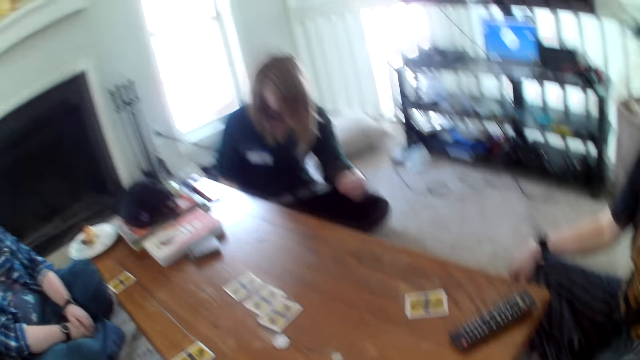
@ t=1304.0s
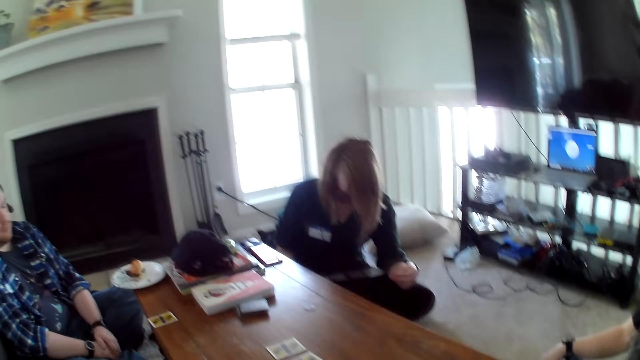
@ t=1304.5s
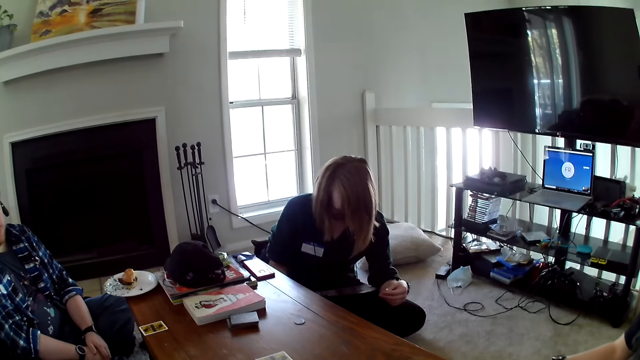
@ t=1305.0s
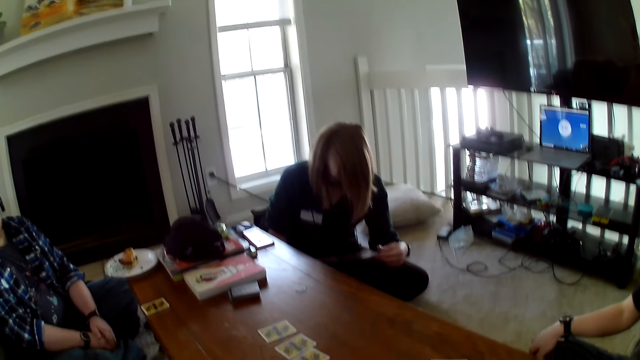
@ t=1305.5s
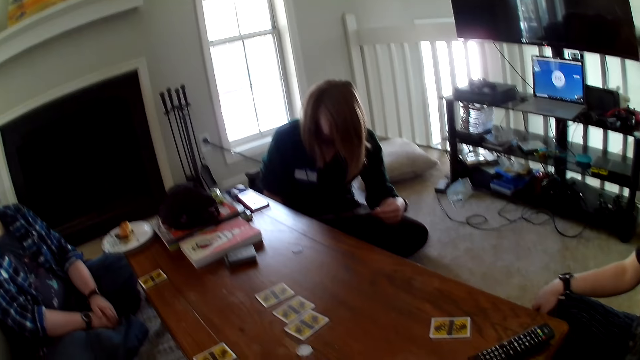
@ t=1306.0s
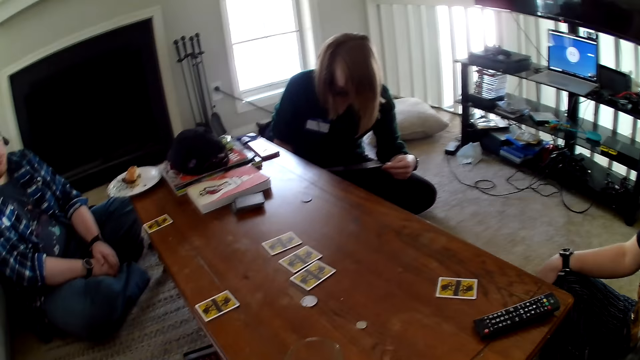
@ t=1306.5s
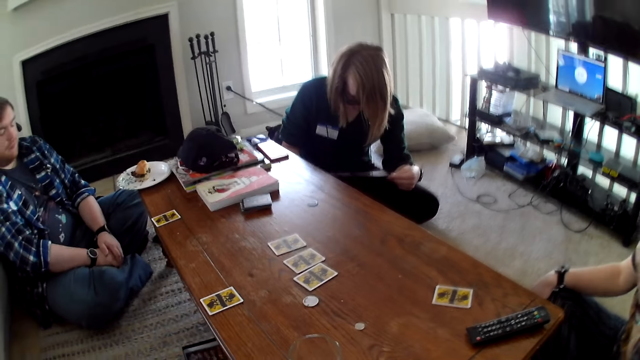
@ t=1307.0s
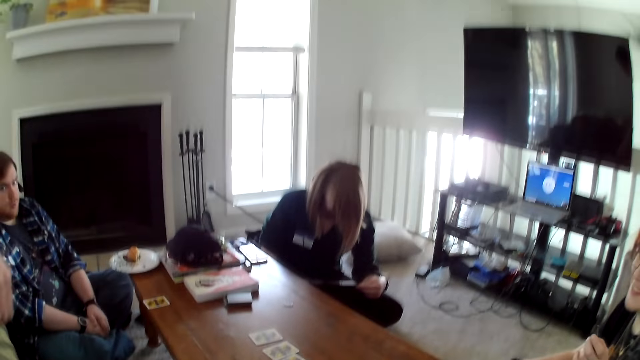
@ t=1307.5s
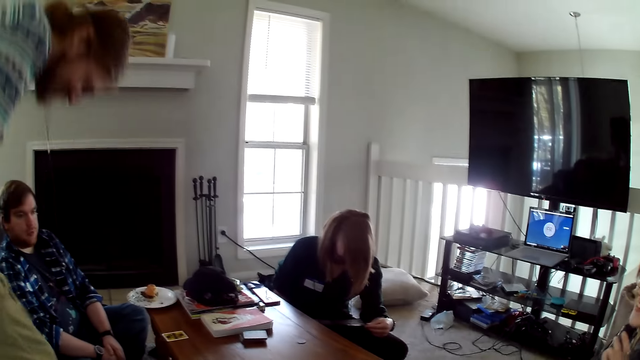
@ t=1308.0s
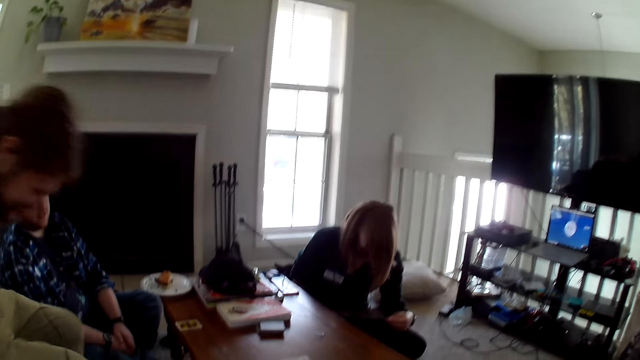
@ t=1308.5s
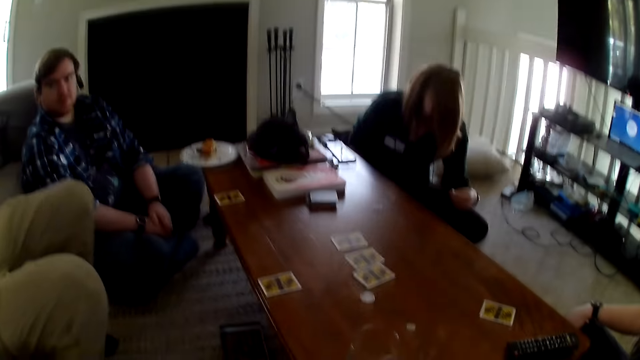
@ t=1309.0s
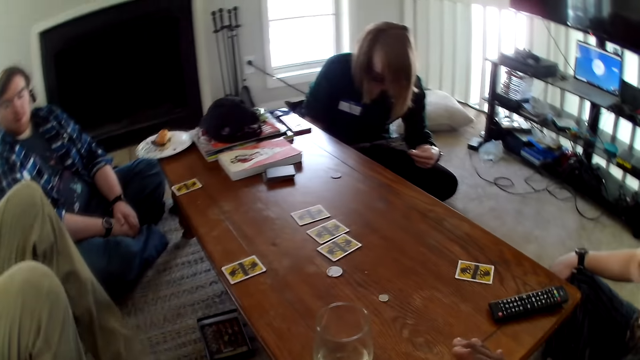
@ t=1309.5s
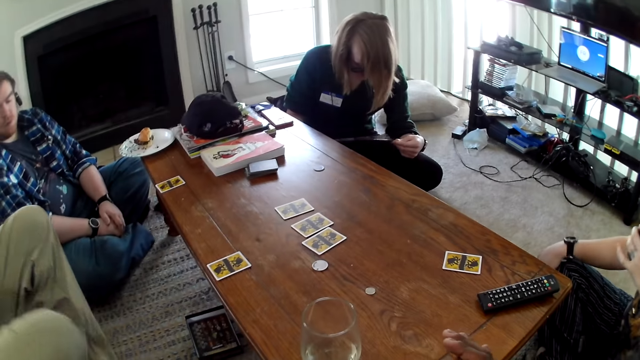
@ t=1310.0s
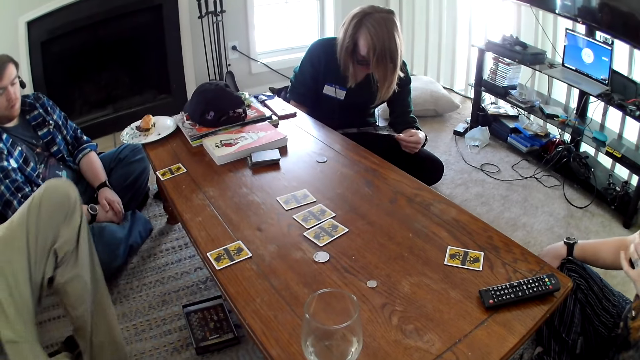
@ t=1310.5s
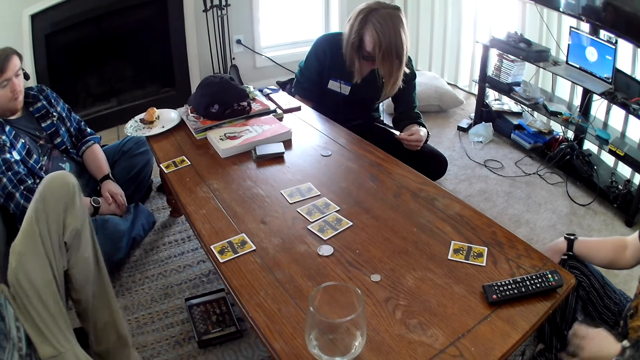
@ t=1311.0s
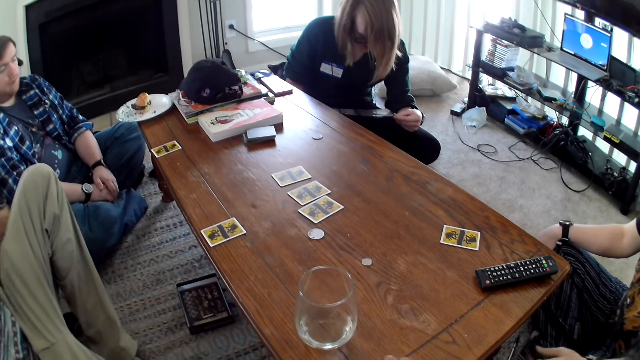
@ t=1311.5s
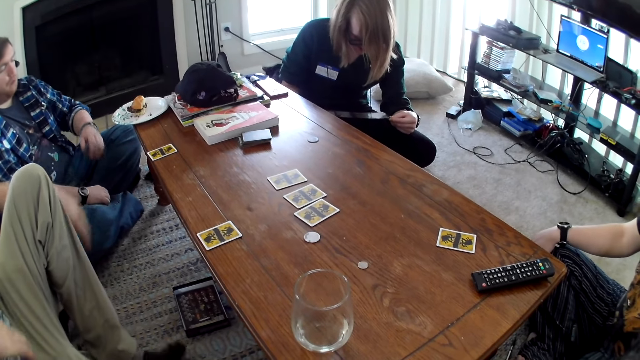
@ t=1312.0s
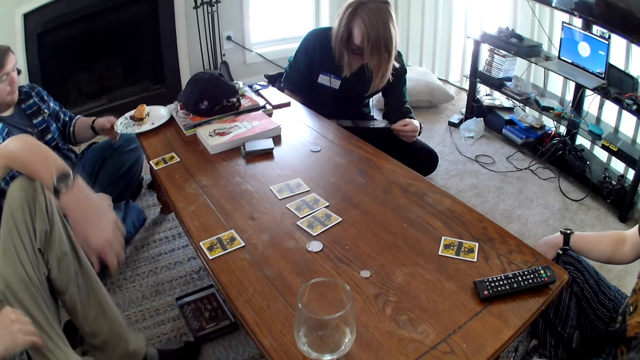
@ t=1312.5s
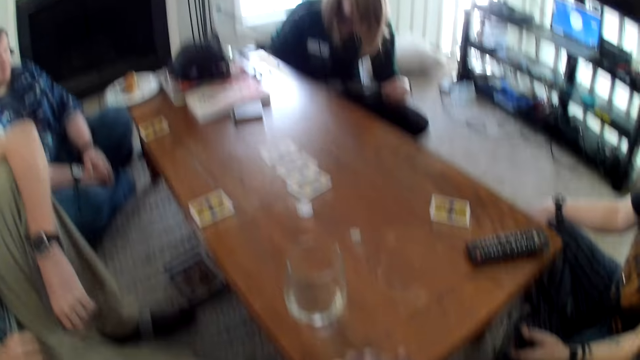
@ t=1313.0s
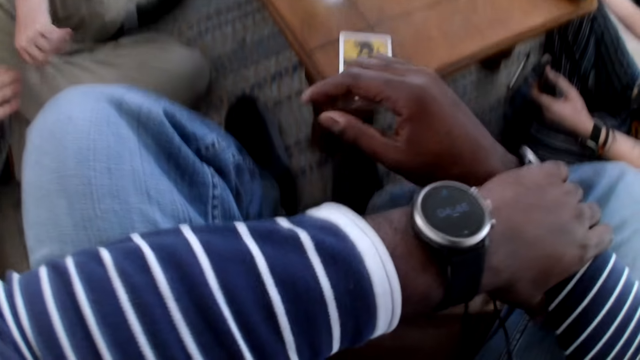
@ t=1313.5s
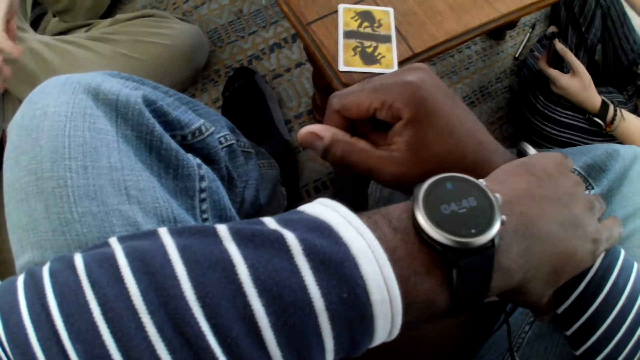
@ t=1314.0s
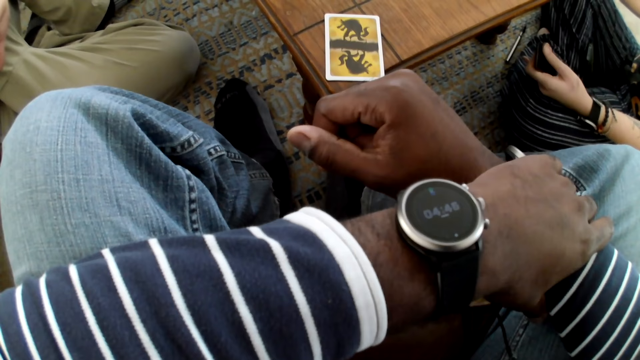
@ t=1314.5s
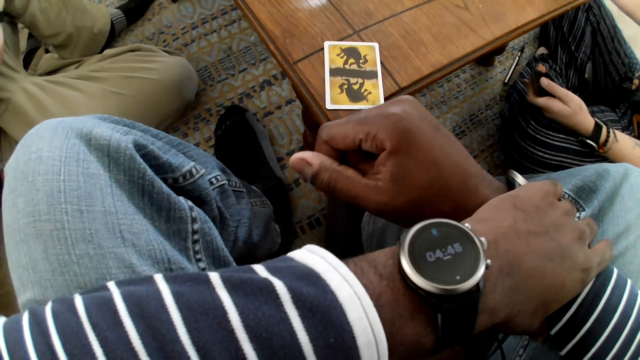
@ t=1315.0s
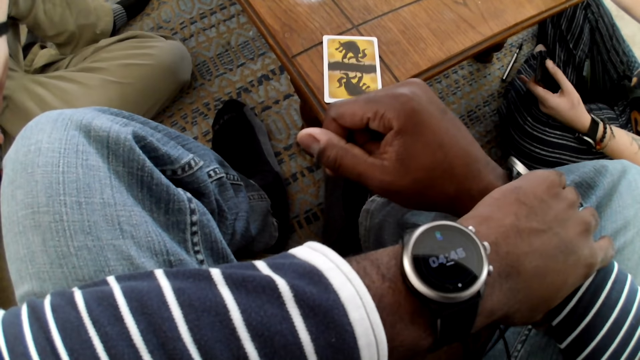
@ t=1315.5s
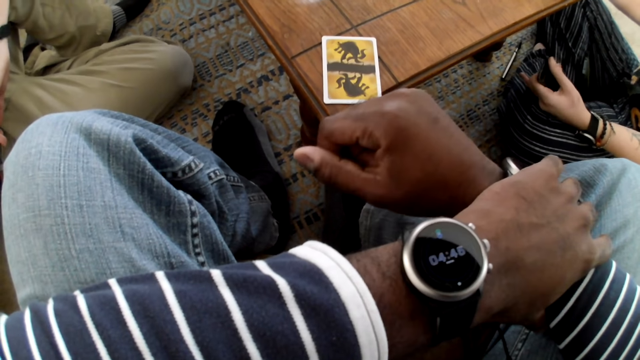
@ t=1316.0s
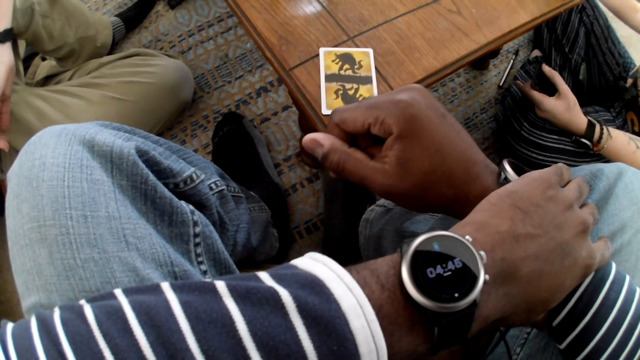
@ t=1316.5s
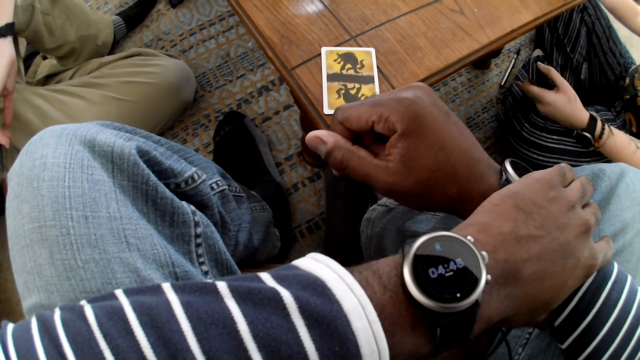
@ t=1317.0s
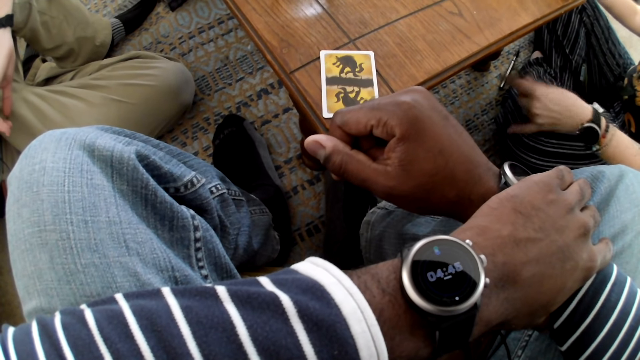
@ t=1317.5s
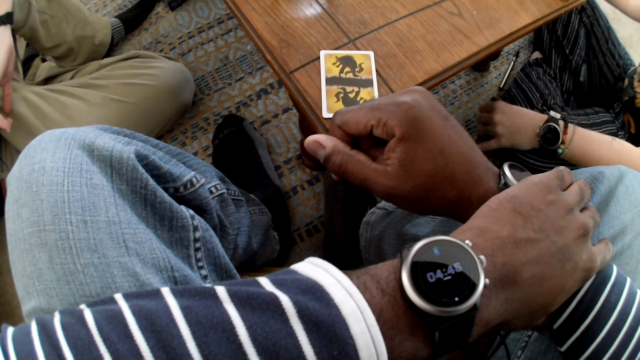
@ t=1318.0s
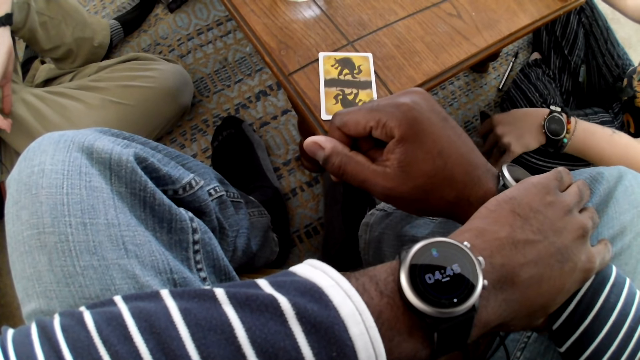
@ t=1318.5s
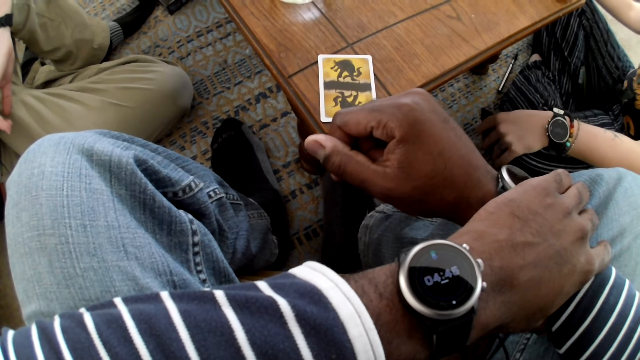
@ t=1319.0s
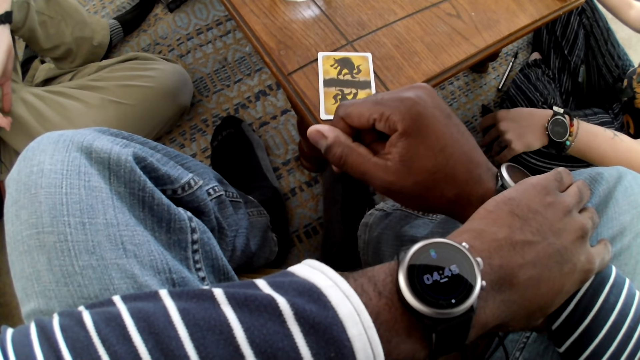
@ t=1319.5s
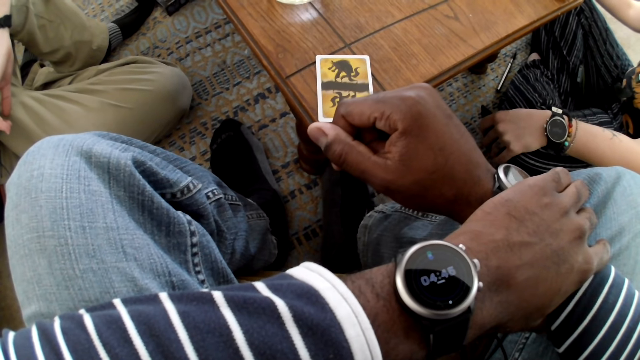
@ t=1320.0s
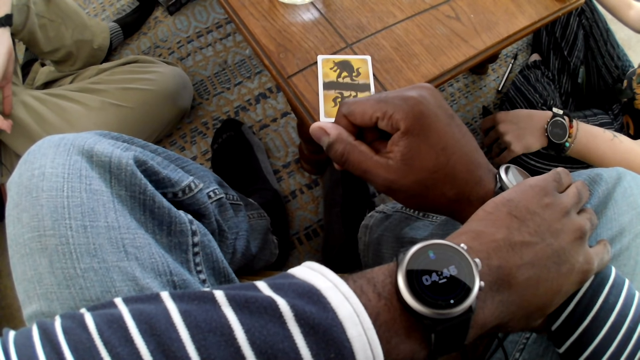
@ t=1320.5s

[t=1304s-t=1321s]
A woman moves the hand. Another woman reads the brochure. A man sits down. The camera wearer looks at the watch.

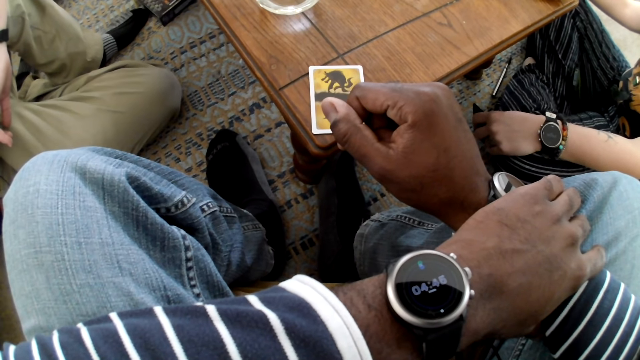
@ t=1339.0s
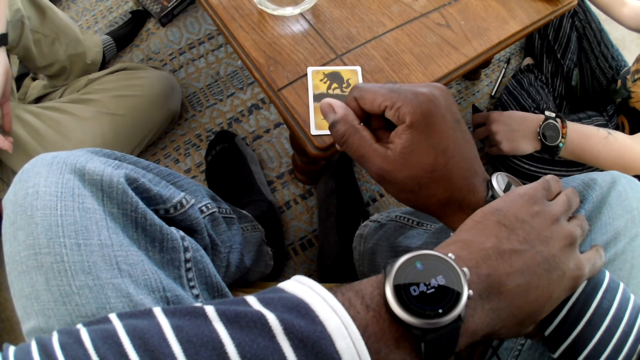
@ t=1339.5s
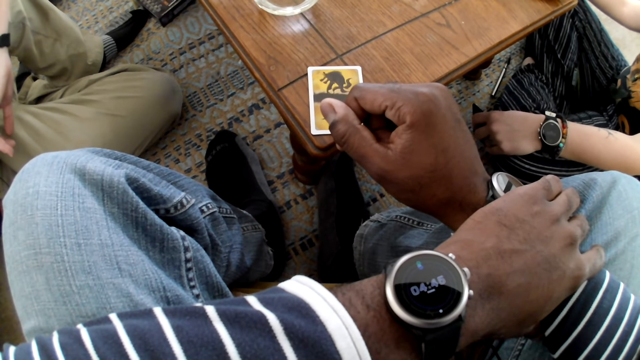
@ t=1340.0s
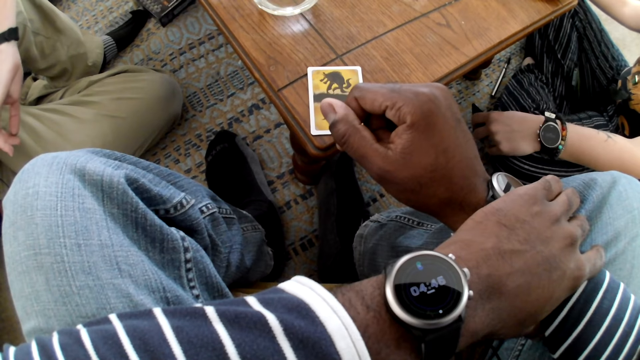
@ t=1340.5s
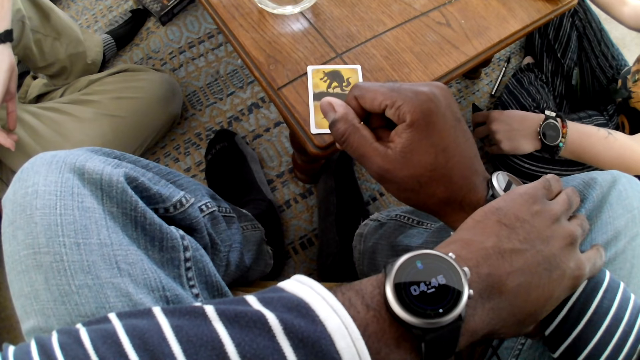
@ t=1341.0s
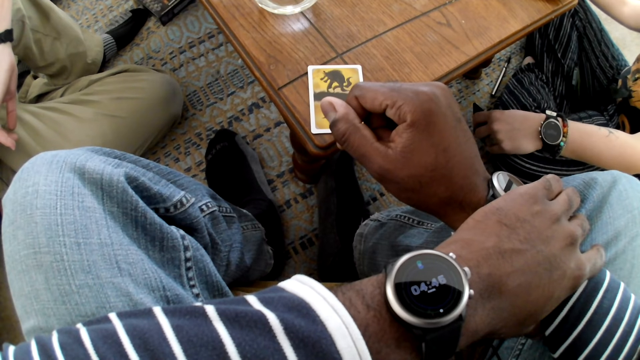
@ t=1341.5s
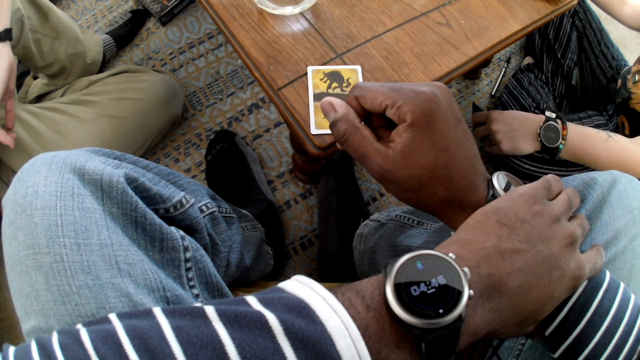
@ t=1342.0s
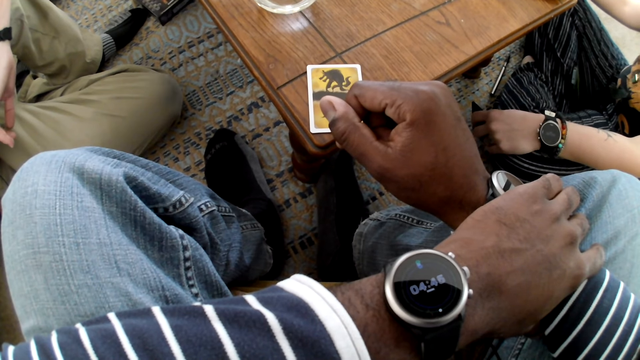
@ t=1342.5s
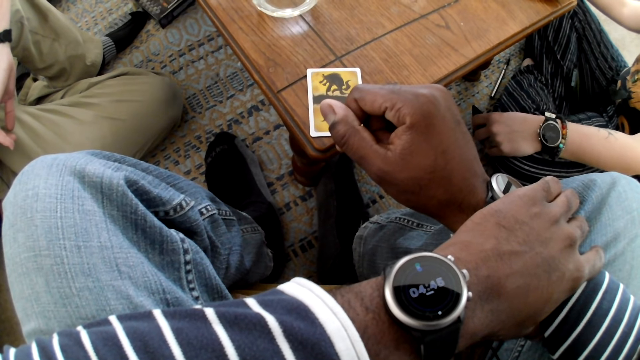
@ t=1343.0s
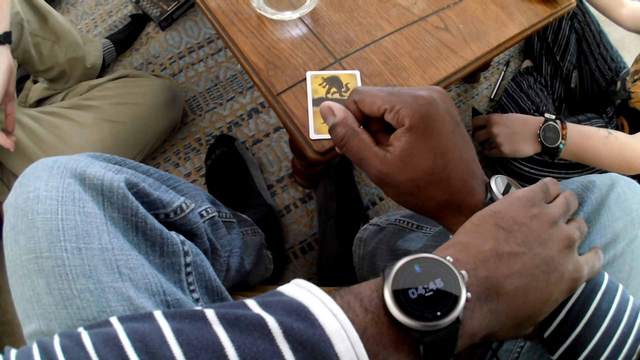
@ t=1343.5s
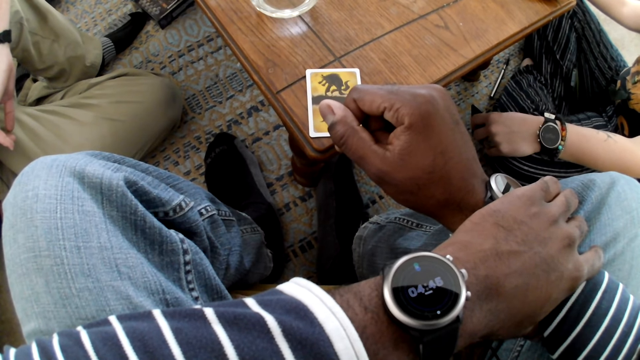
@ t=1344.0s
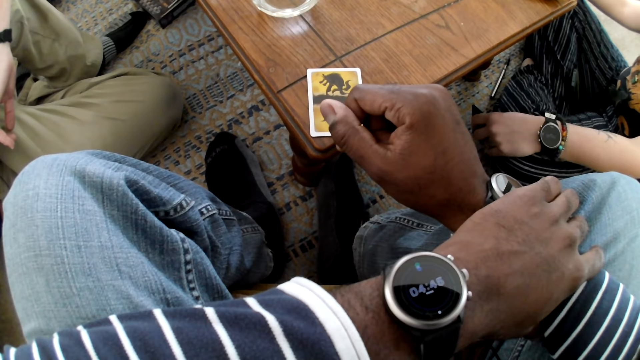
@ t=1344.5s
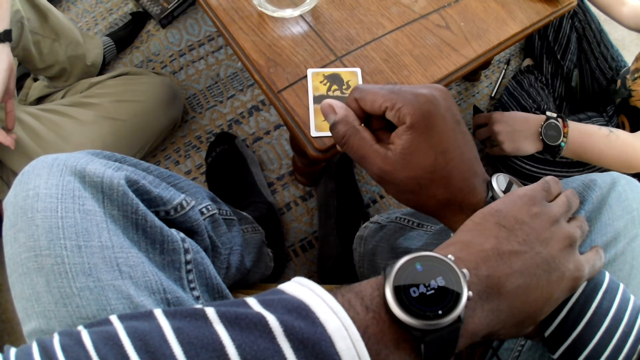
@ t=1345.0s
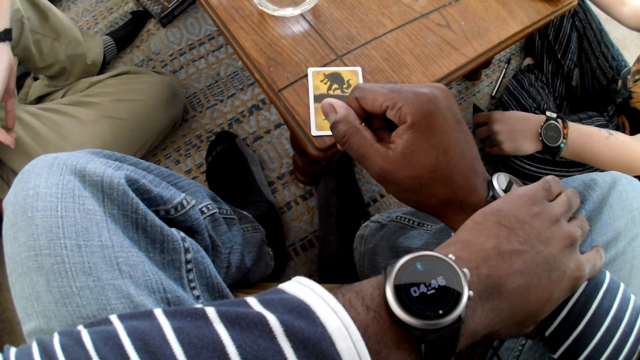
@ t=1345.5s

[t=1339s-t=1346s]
A woman reads the brochure.
